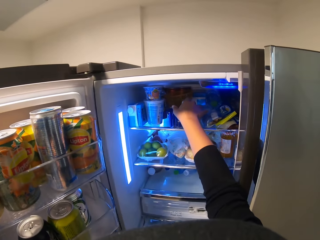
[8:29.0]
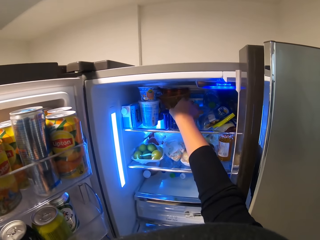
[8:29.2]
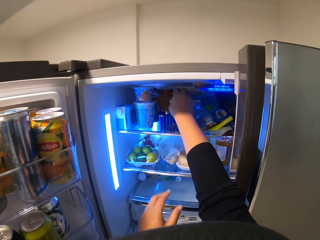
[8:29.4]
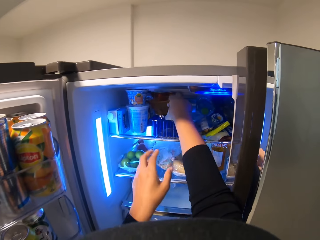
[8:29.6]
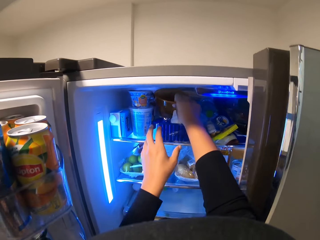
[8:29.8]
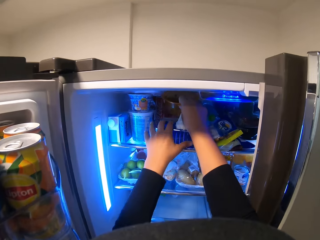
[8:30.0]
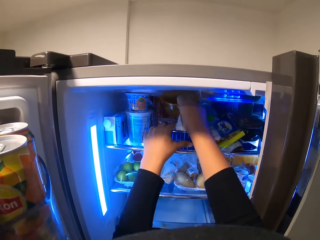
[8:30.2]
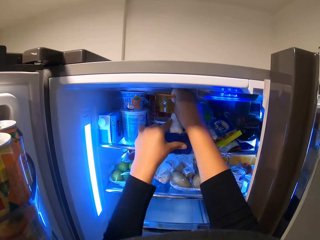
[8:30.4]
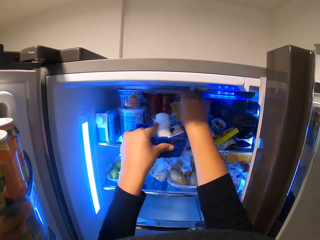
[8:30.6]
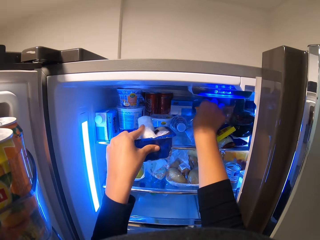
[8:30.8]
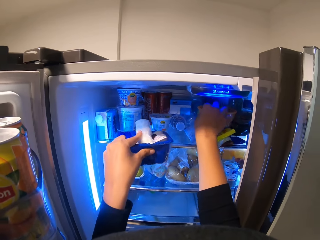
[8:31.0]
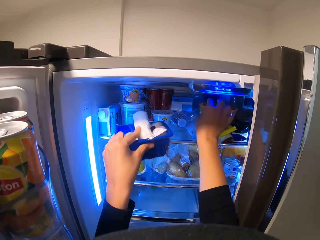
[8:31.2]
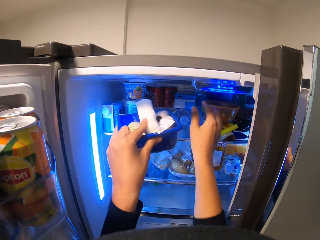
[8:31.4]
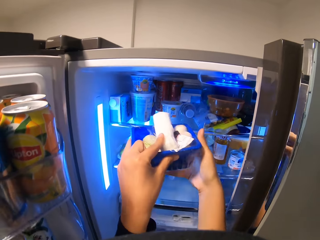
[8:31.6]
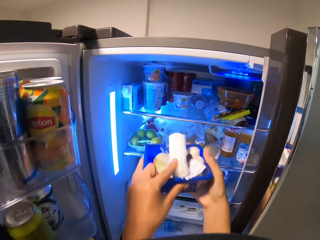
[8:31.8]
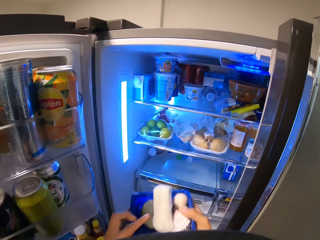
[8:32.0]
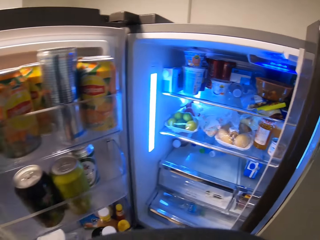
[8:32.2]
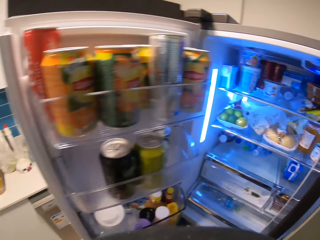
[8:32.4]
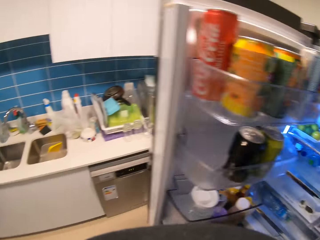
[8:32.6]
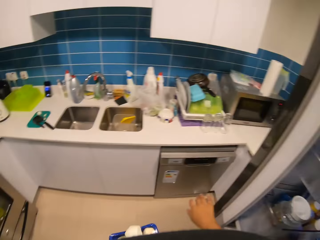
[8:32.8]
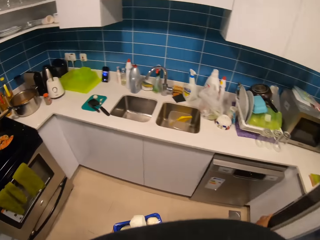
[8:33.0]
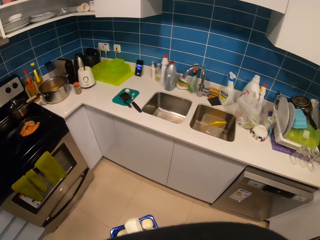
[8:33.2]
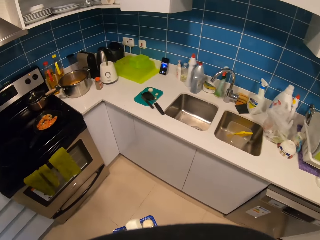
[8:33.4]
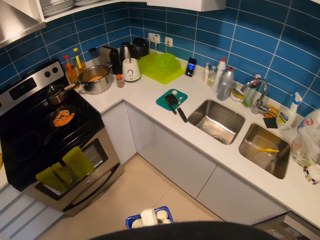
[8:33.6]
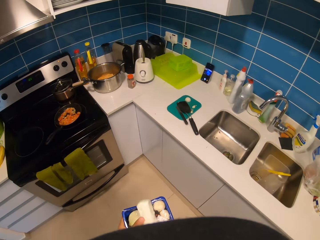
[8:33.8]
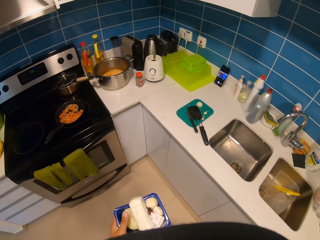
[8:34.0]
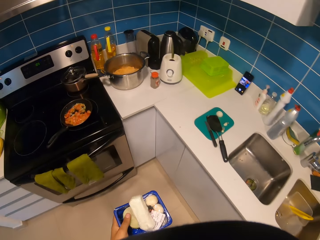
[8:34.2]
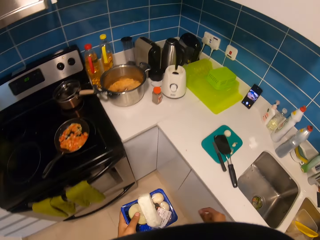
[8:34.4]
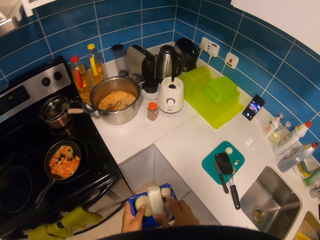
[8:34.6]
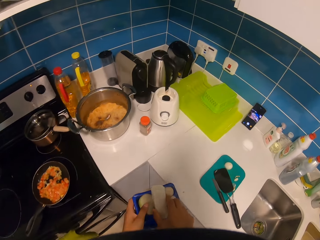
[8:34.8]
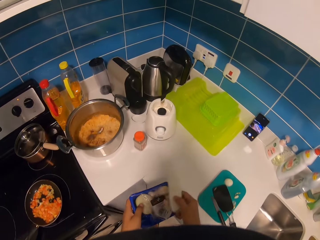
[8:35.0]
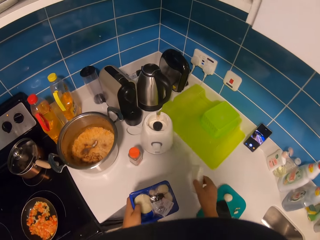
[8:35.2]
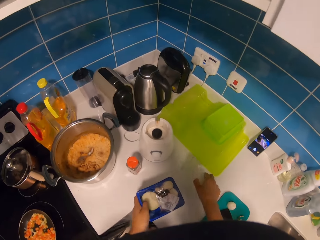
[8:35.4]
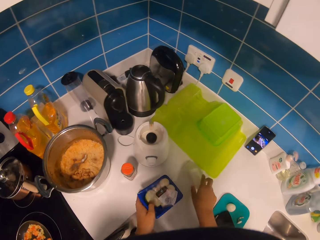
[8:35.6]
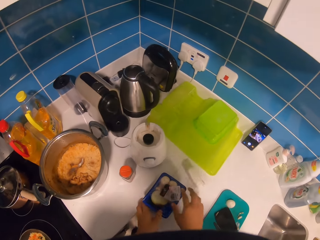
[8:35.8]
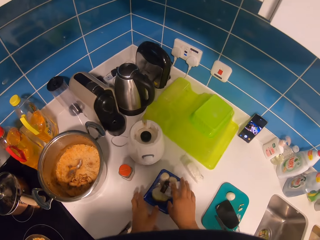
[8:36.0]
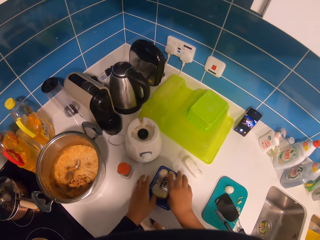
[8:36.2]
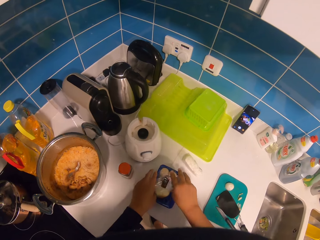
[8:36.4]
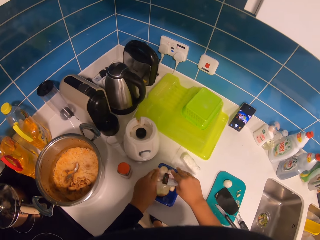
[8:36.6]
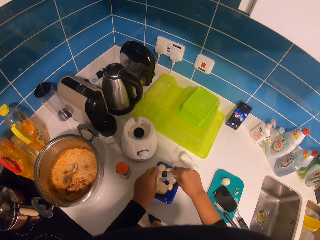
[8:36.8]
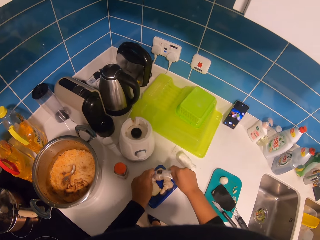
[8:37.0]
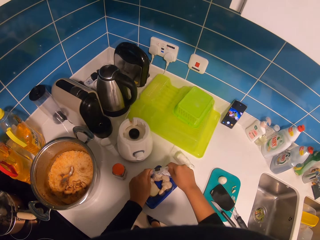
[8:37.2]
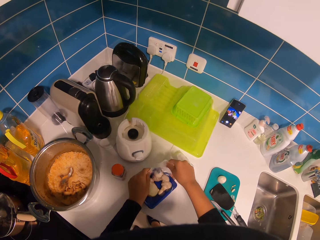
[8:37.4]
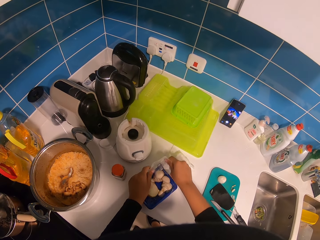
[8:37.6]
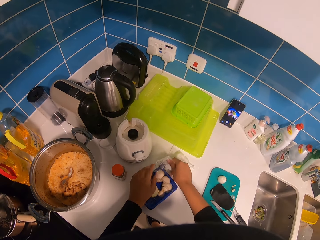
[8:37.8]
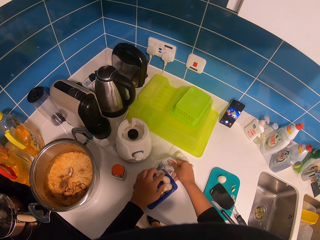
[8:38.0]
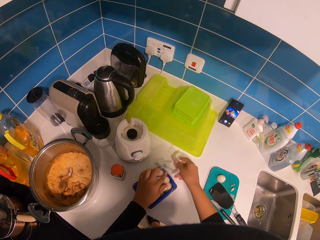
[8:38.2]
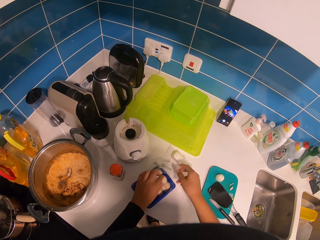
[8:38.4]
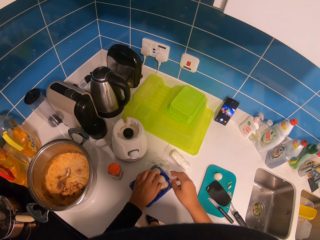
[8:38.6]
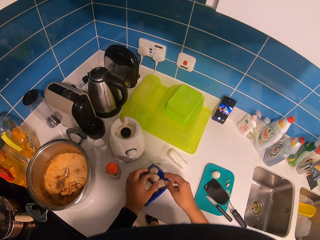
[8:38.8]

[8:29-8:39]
The camera wearer picks up a tray of something. They walk in the kitchen. They pick up something from the tray. They put the cheese down. They lift the tray cover.

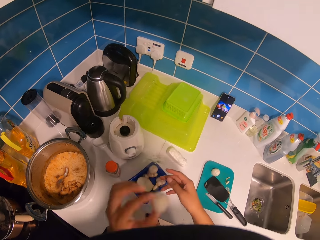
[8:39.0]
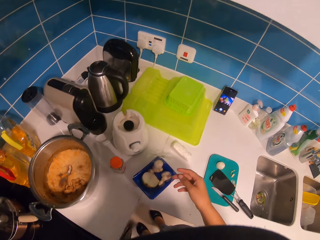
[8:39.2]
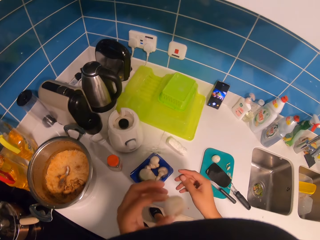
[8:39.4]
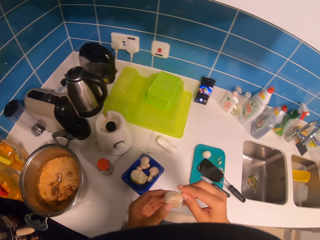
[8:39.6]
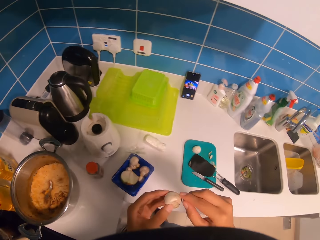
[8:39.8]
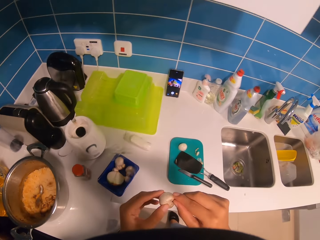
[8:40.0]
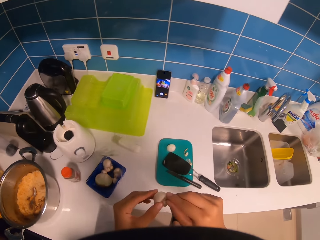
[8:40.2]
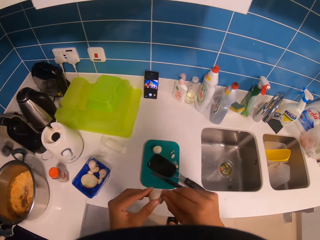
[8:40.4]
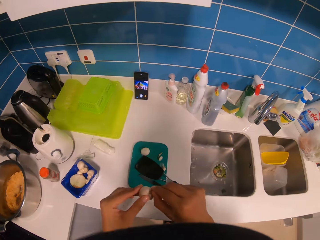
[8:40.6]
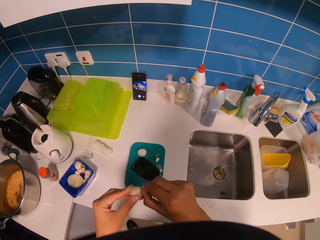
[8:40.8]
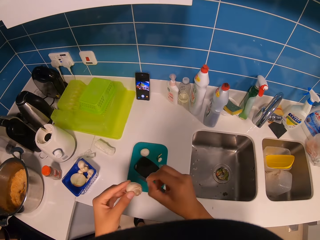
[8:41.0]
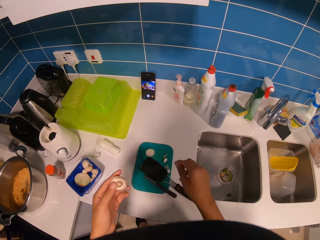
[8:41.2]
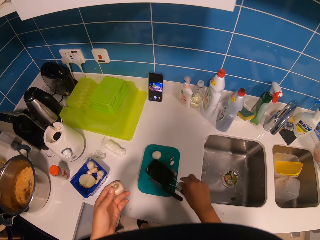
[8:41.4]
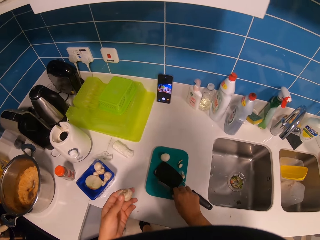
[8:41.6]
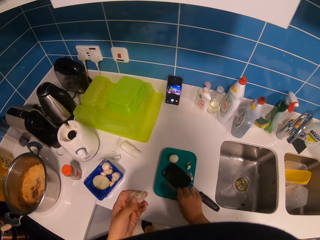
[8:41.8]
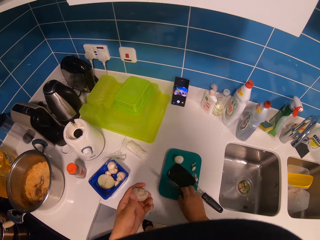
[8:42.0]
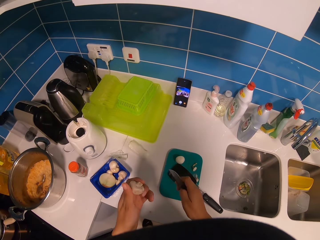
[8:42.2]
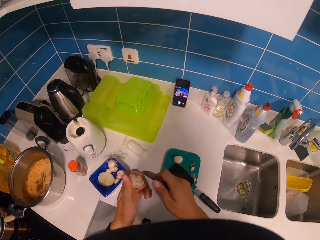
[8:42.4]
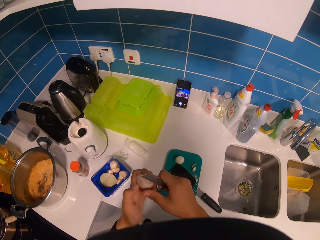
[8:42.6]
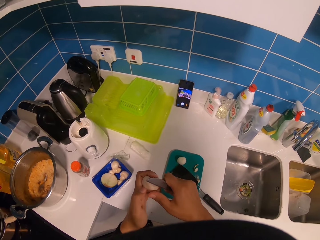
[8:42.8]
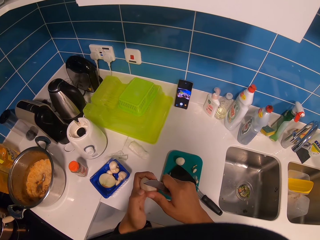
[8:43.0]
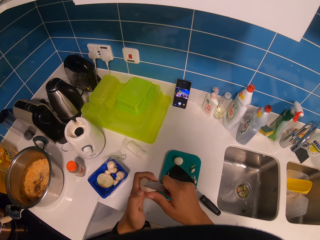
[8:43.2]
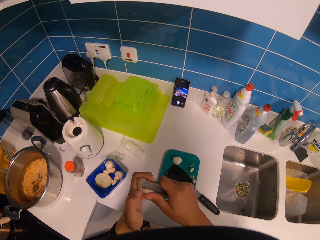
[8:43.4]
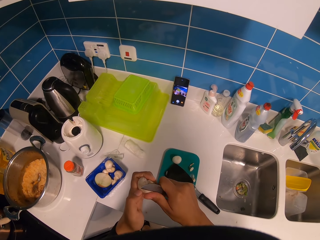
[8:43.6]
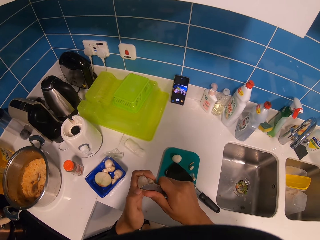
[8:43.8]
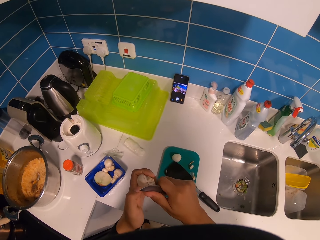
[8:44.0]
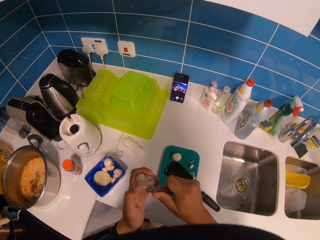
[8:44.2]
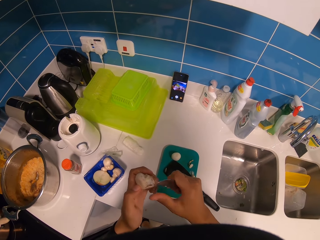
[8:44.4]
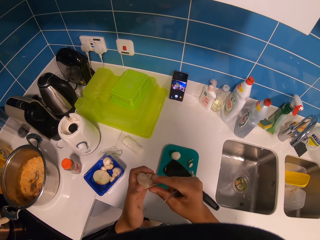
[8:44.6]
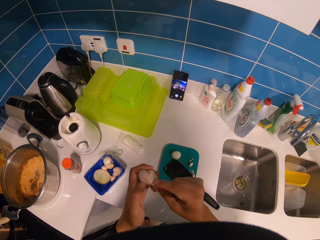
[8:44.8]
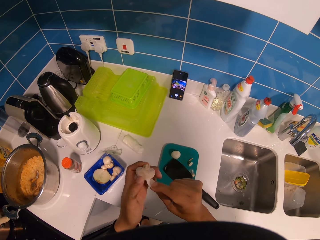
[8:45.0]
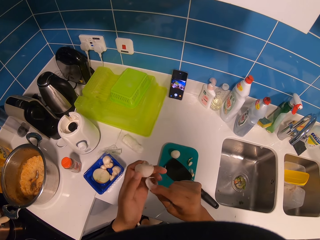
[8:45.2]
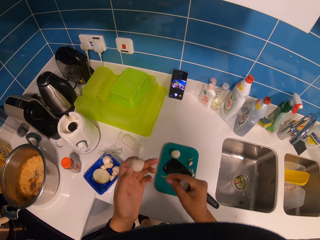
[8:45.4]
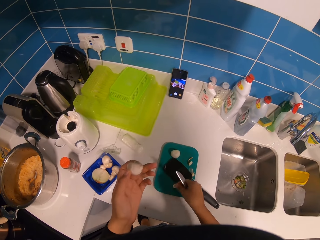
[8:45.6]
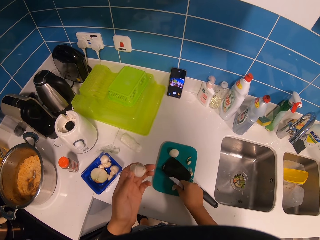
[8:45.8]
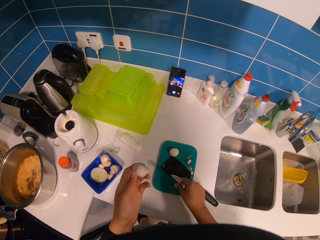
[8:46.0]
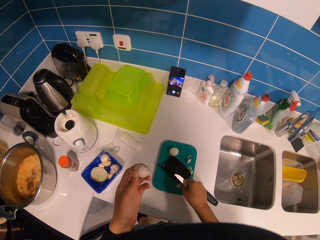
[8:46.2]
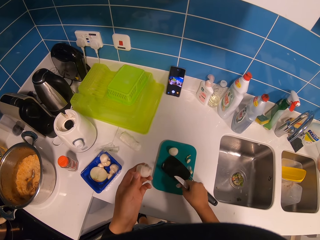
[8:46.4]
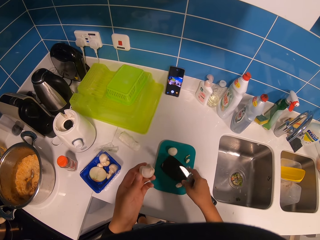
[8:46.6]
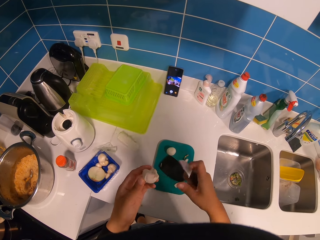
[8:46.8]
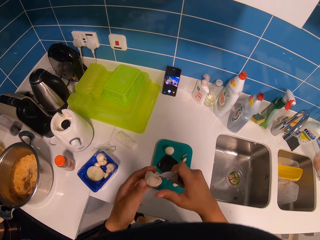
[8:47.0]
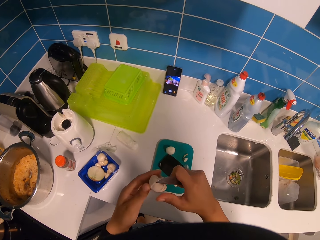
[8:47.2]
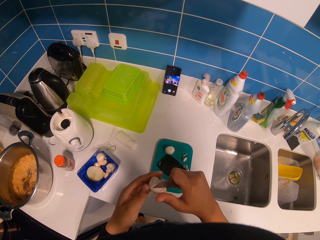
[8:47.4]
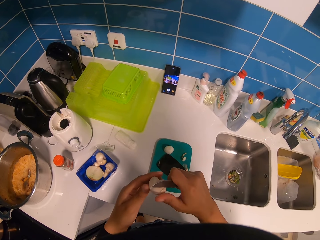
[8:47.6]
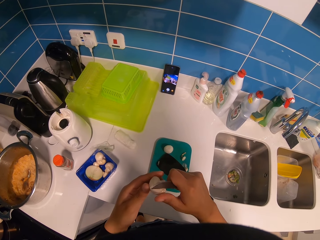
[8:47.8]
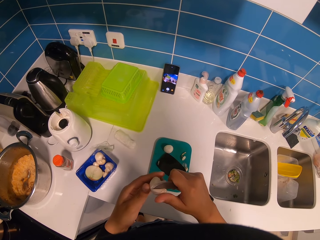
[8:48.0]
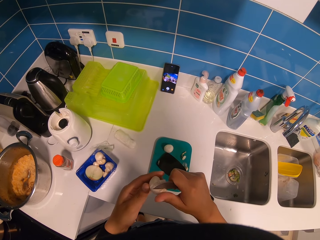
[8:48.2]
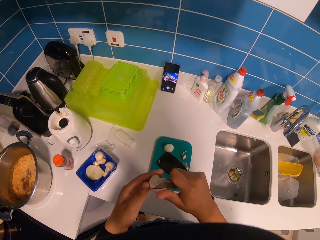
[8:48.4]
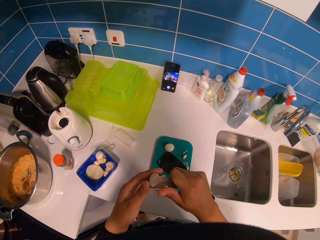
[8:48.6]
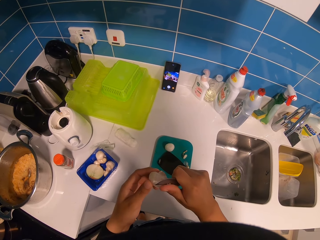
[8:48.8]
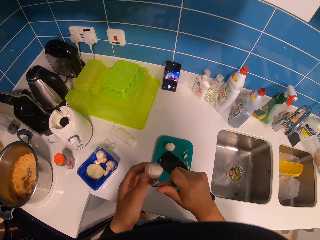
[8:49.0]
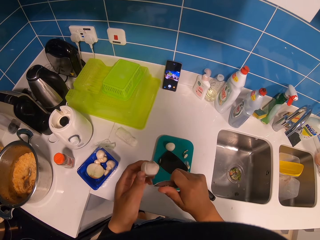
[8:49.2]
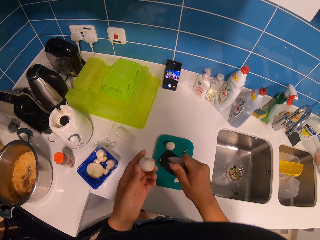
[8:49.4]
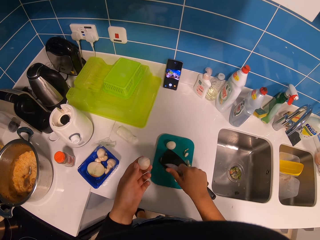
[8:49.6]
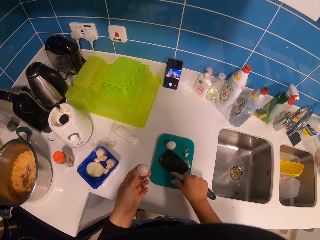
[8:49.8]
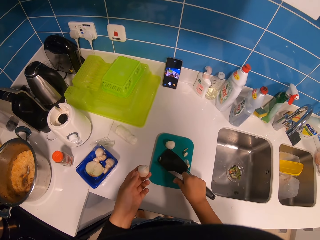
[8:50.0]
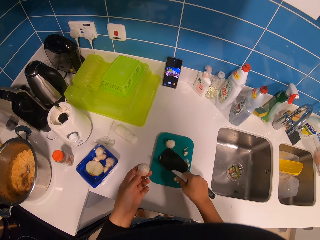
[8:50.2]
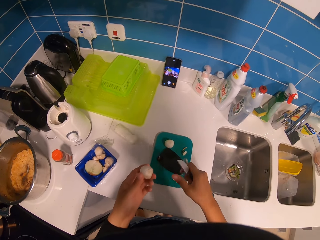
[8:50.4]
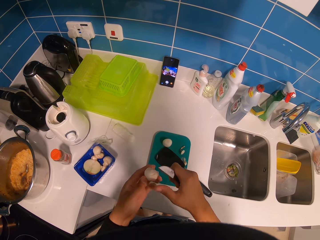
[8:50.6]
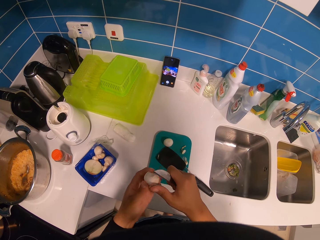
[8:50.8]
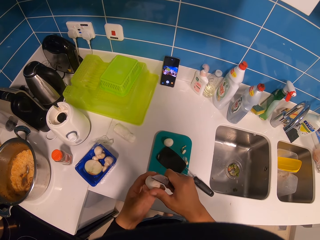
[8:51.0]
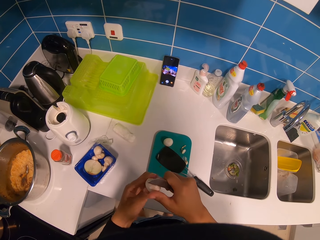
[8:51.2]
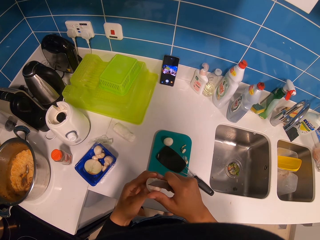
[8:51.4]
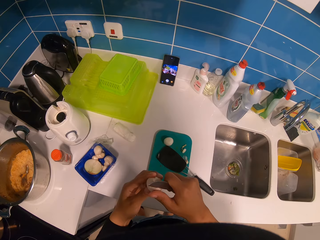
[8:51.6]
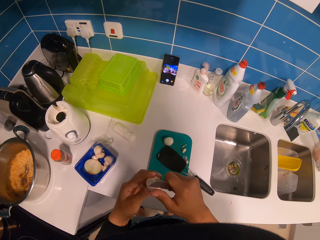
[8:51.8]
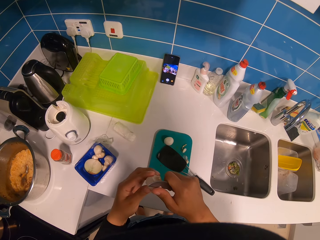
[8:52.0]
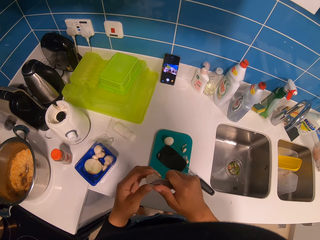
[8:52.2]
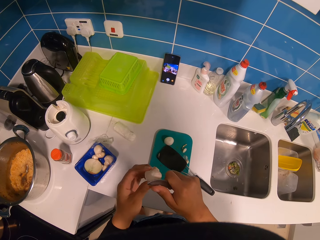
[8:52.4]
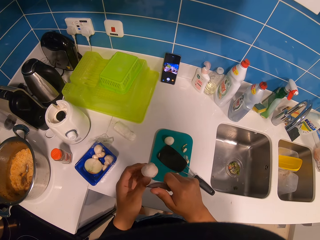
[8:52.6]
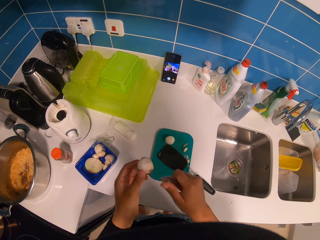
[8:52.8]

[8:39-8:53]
The camera wearer picks up a garlic onion. They peel the garlic onion. They pick up the knife. They peel the garlic onion with the knife. They place the peel on the chopping board. They peel the garlic onion with the knife. They place the peel on the chopping board. They peel the garlic onion with the knife.
